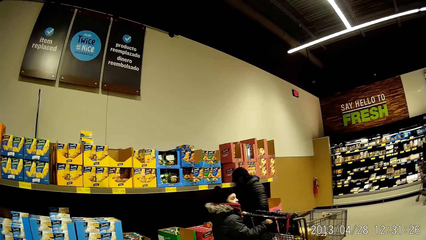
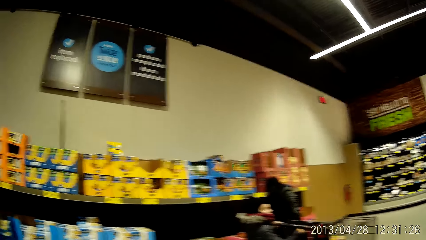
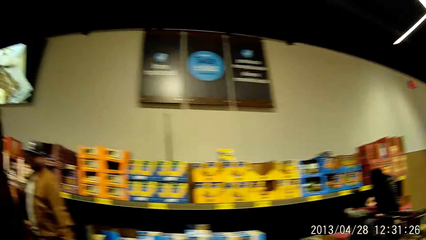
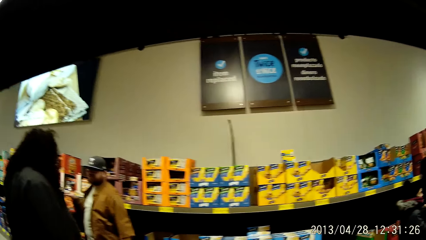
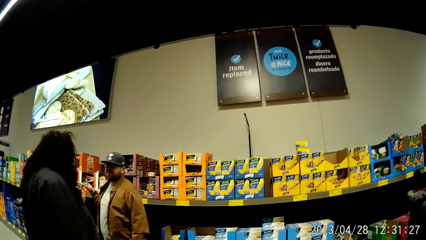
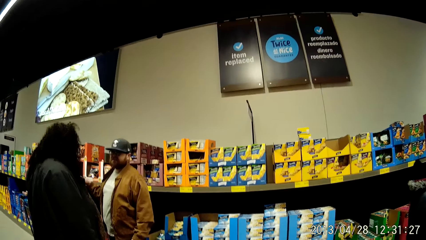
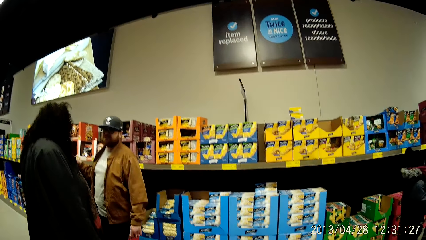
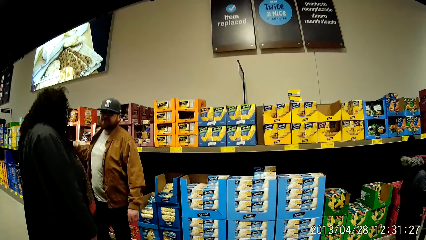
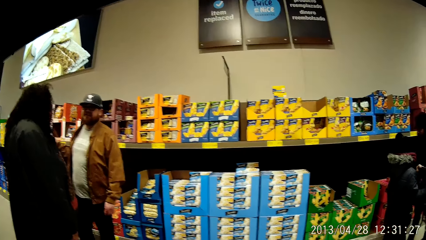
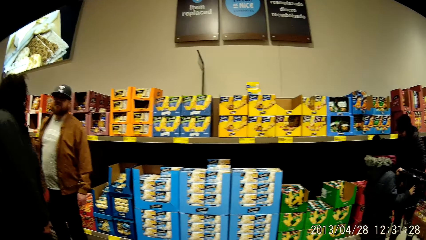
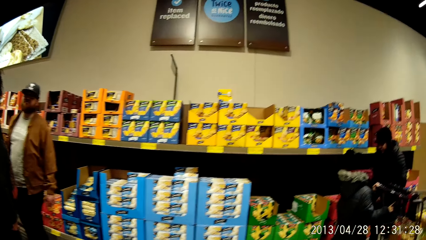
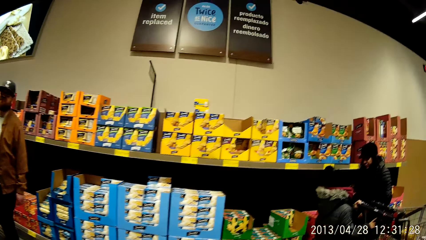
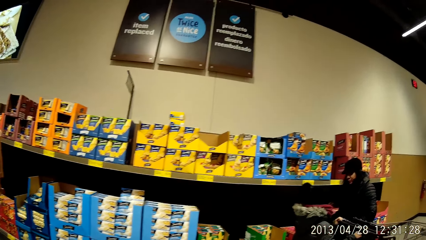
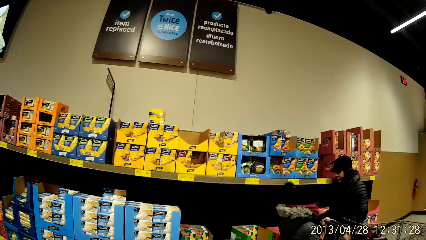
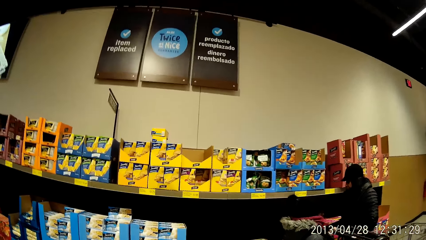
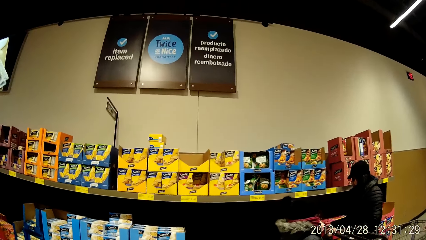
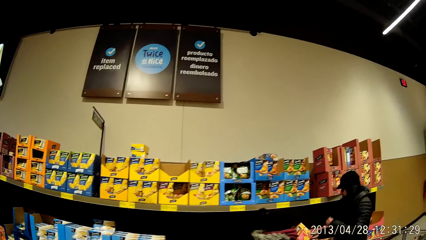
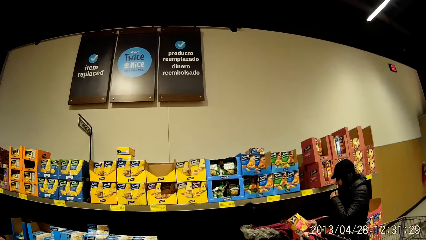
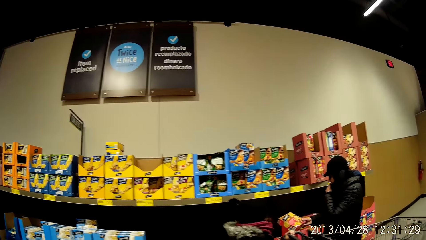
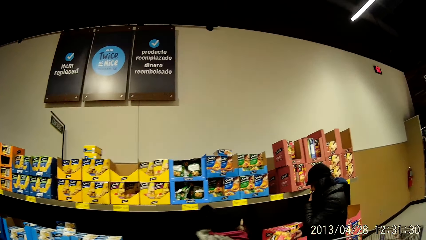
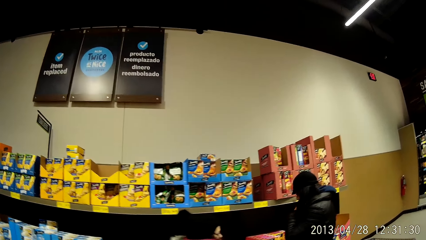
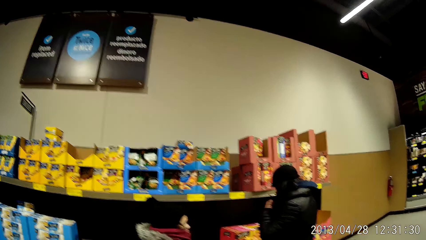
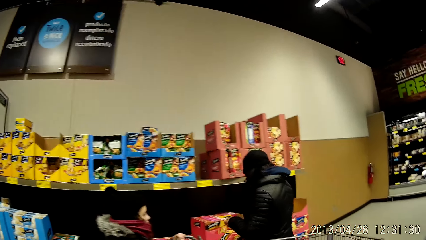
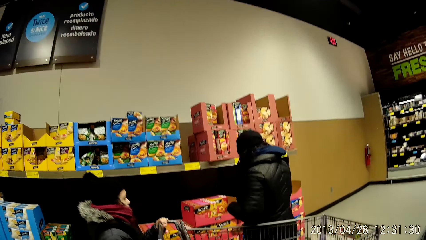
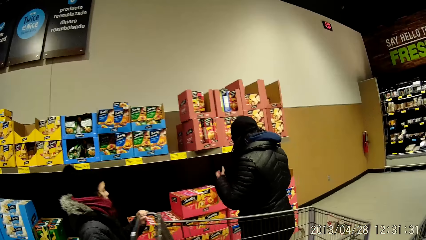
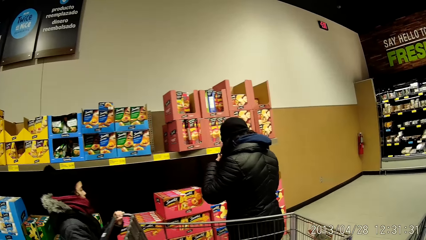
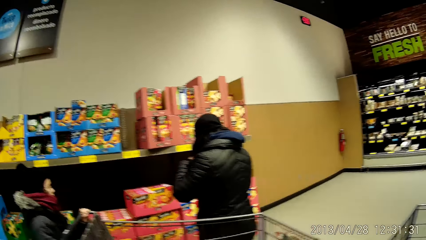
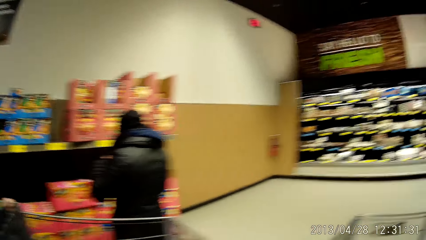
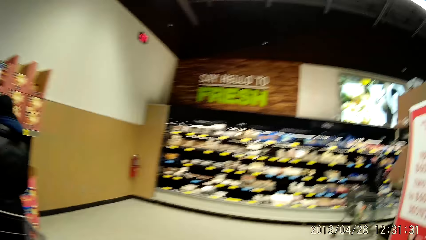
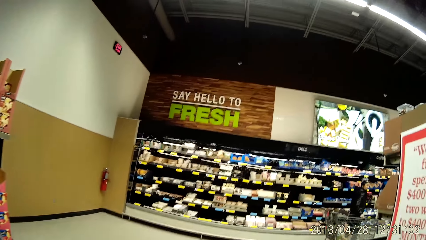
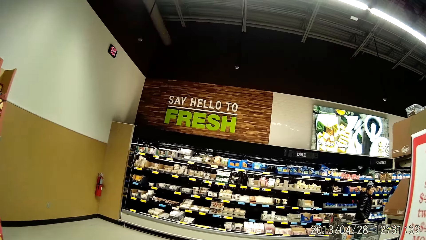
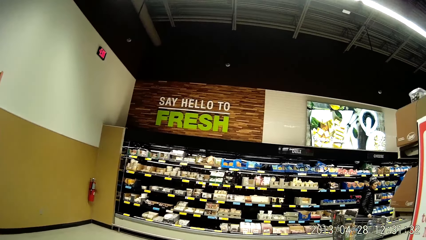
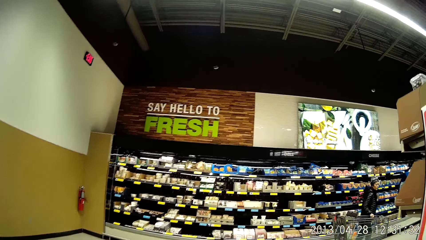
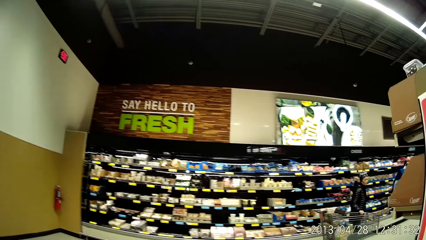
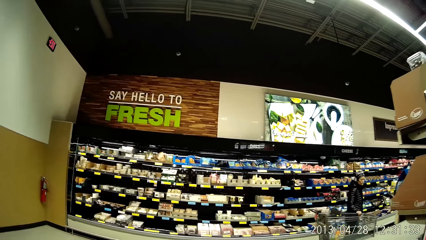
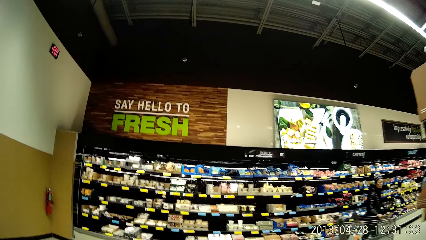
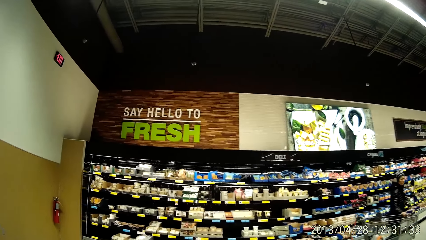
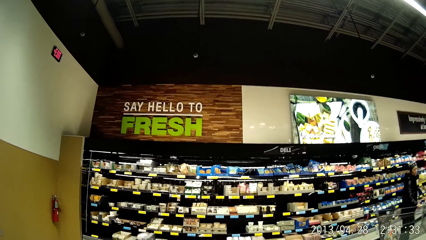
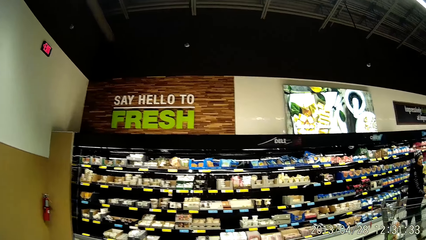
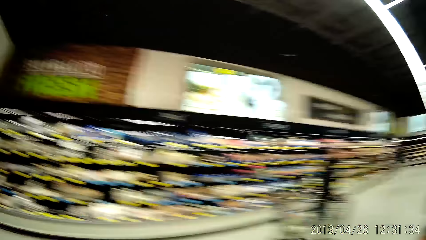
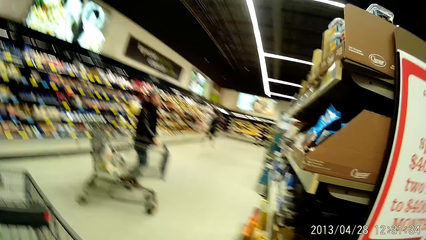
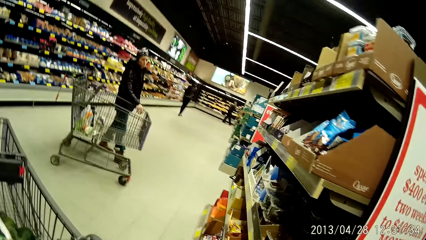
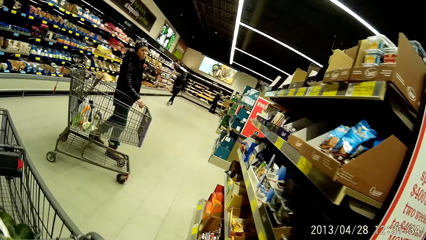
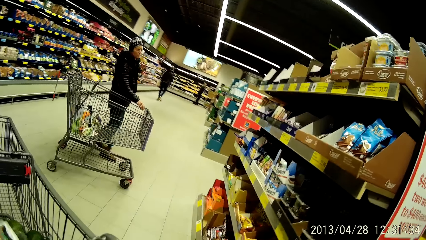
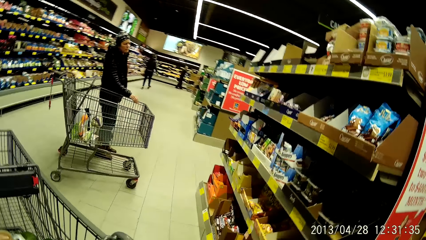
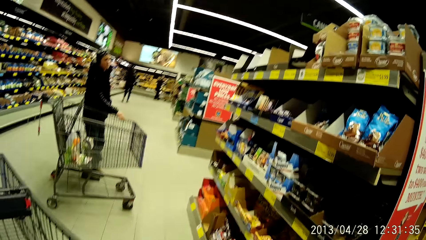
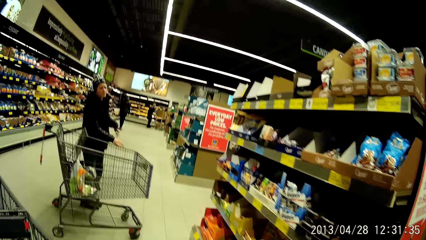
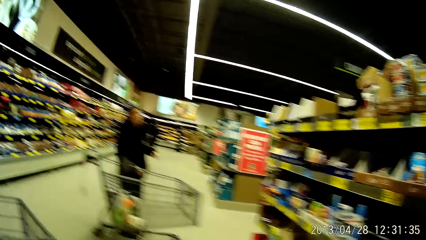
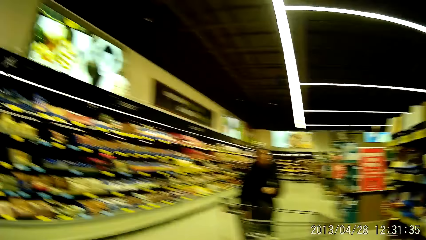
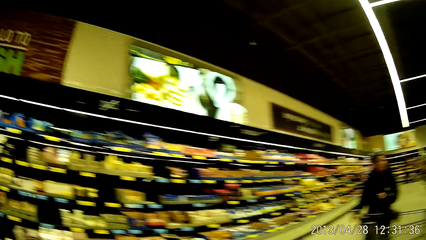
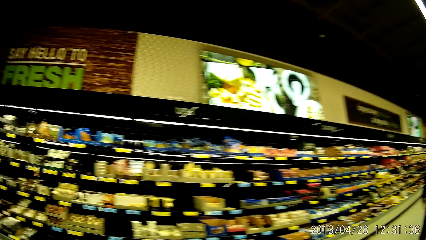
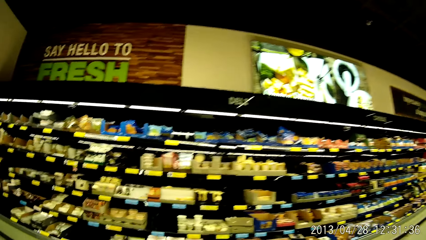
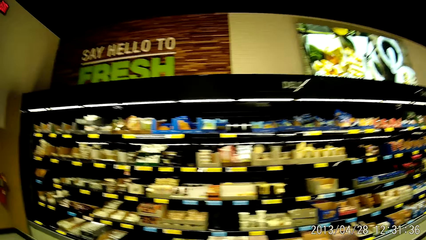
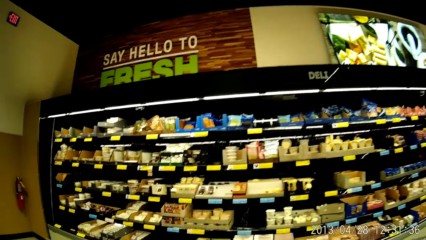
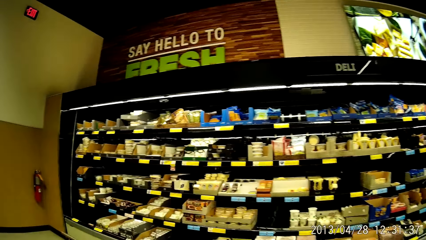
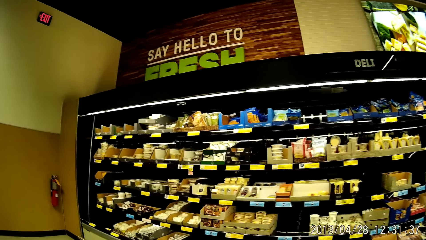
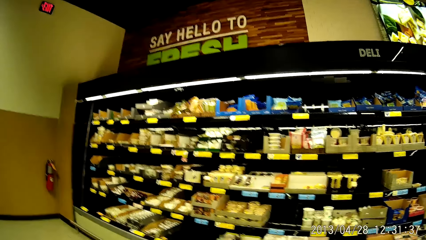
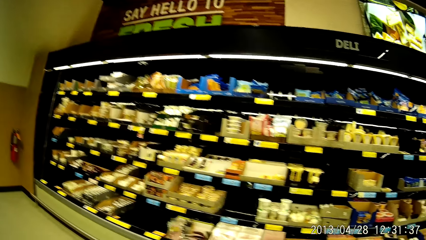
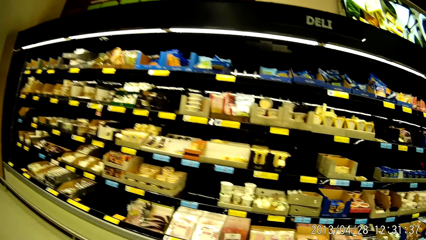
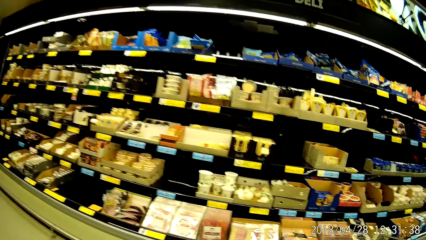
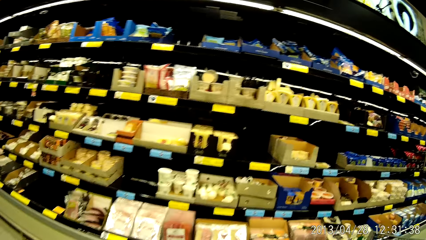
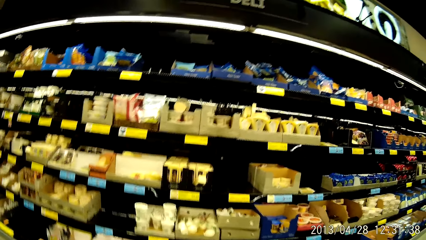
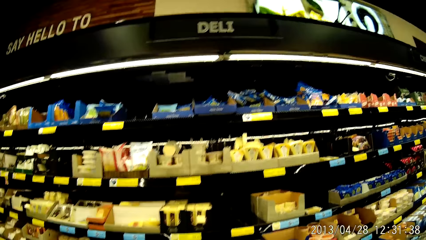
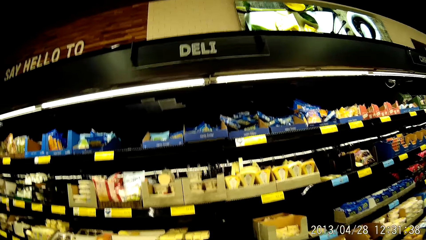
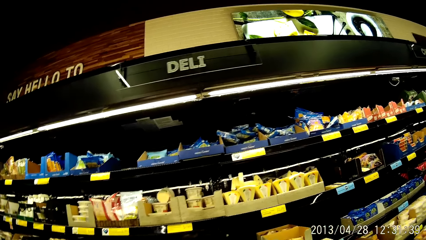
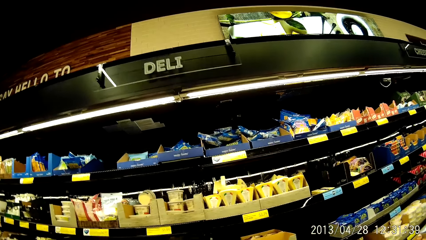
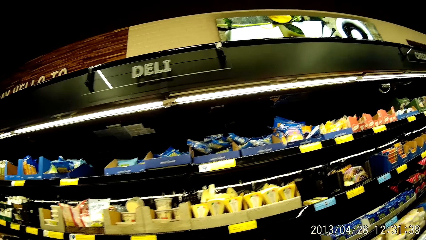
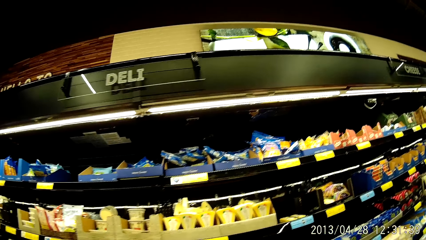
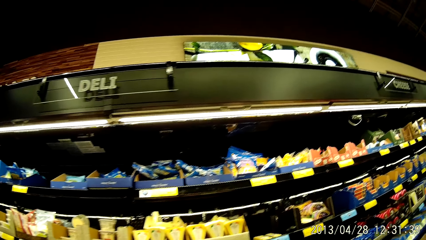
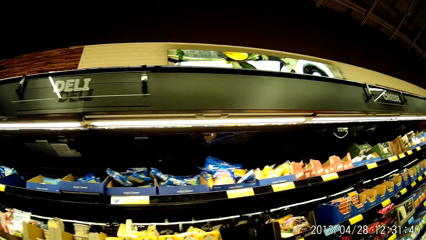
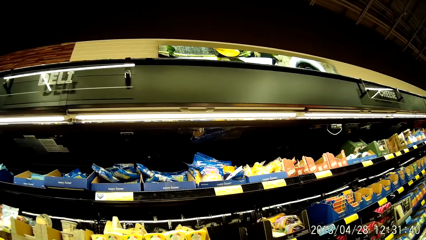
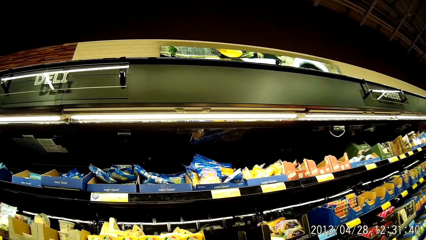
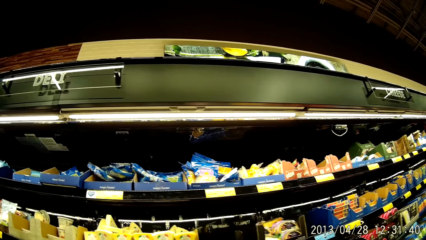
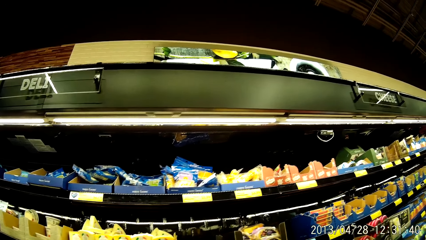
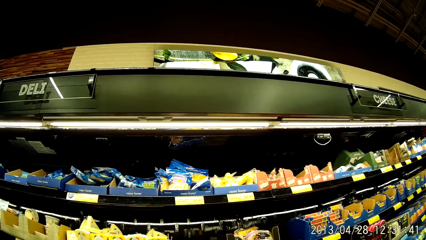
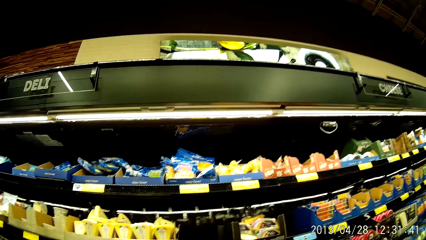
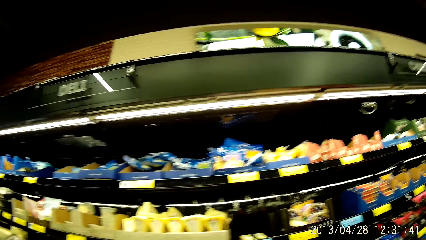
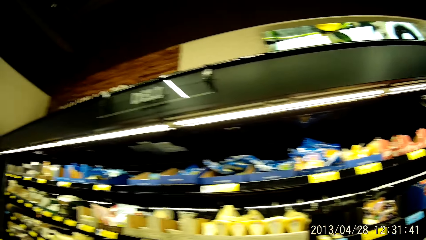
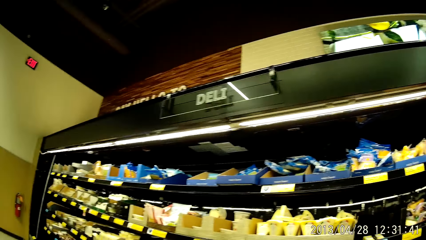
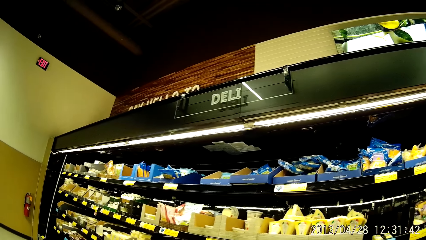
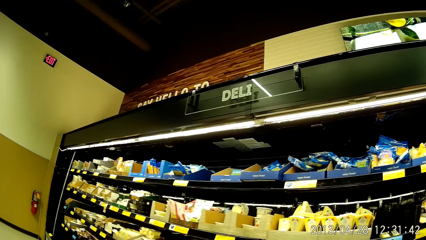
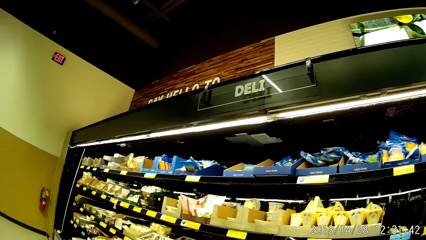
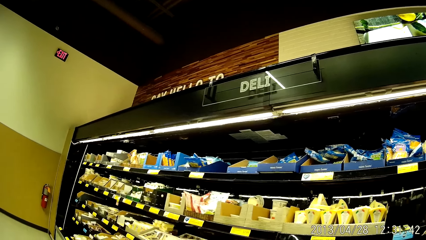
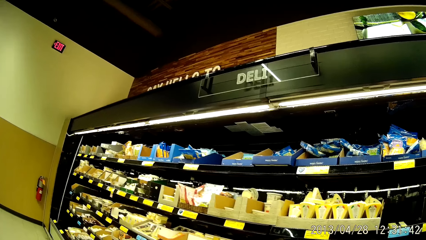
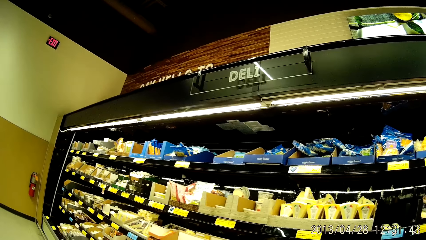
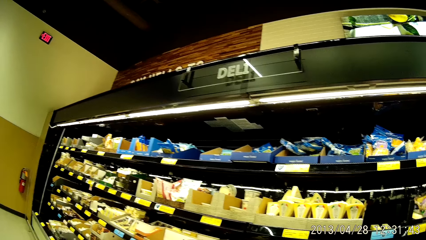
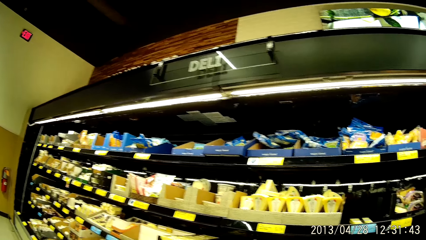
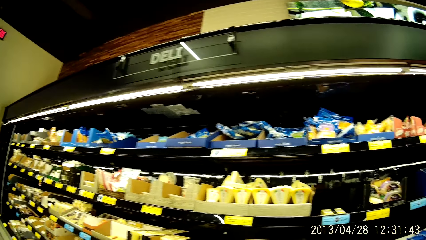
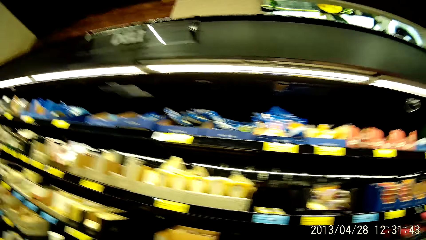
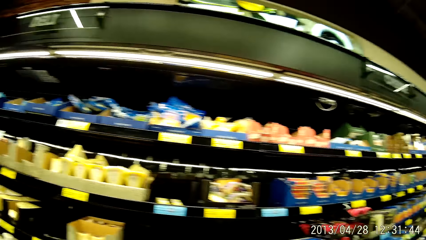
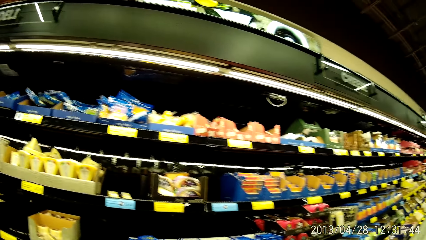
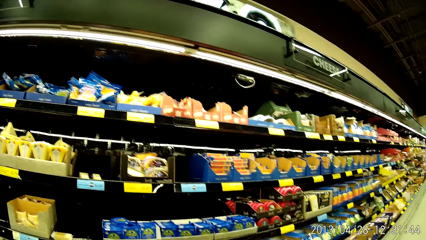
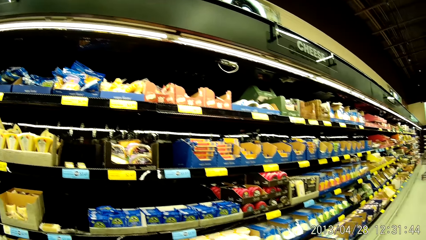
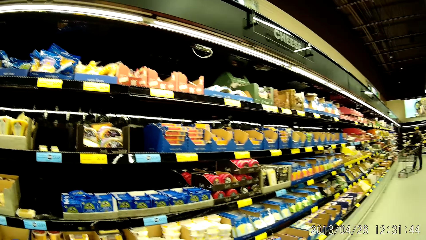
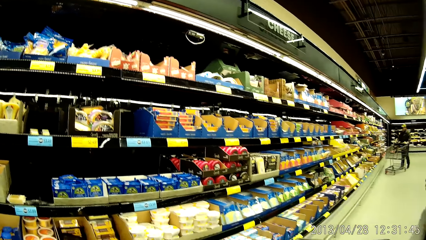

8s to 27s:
The camera wearer looks at a man. They browse through some groceries on the grocery stands. They walk around the supermarket. They look at a woman. They look around the supermarket. They look at the shelves.
